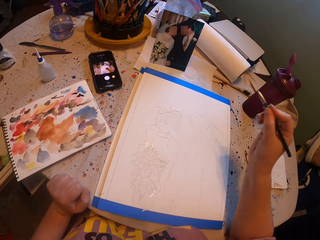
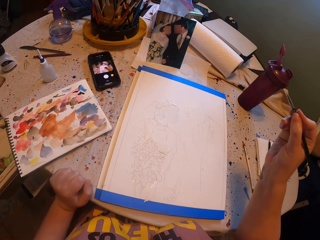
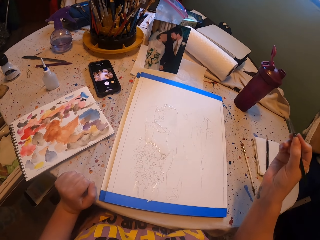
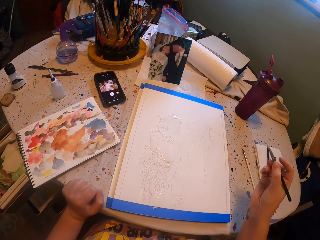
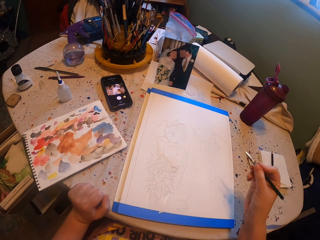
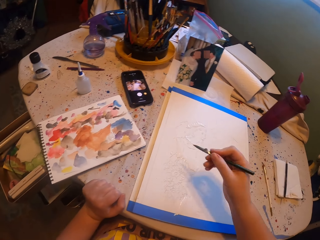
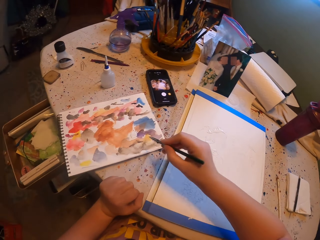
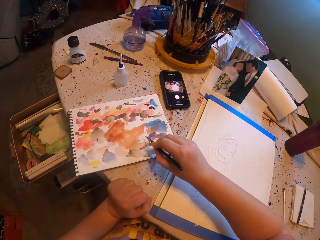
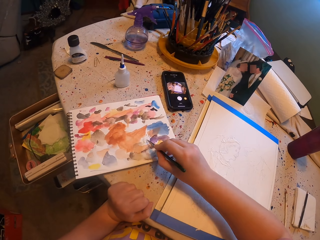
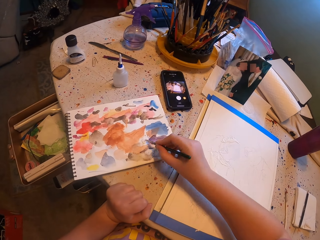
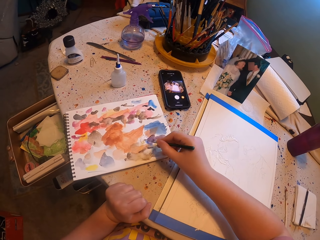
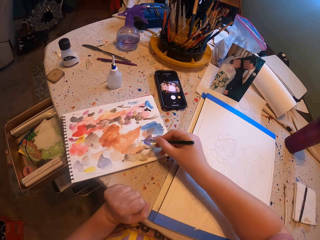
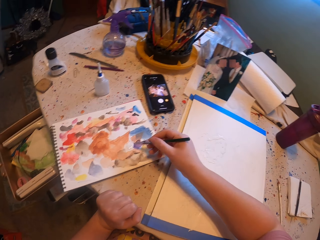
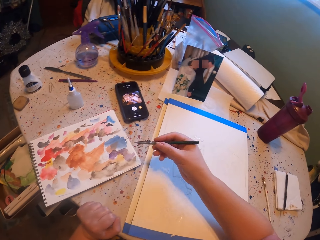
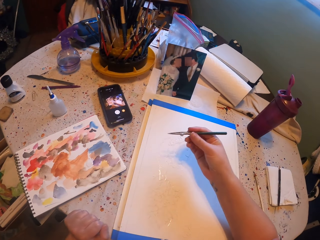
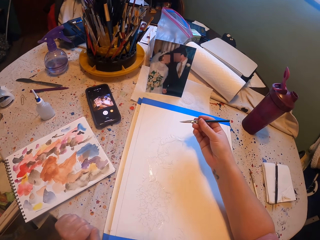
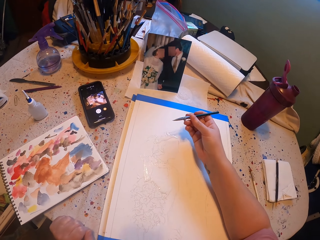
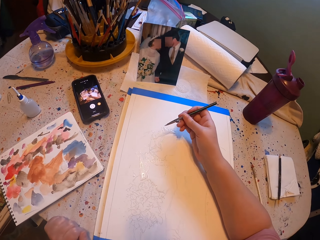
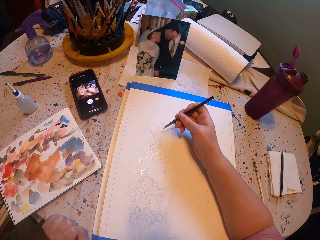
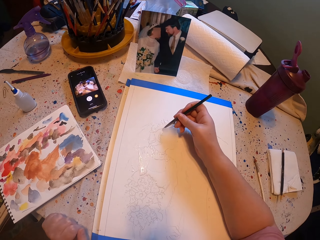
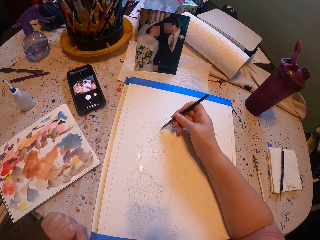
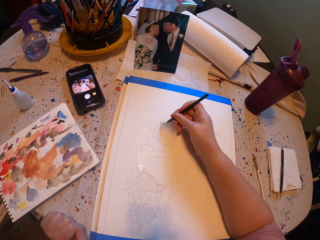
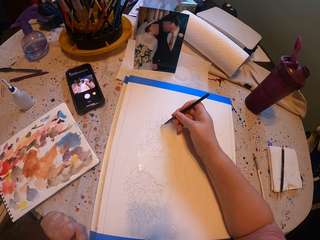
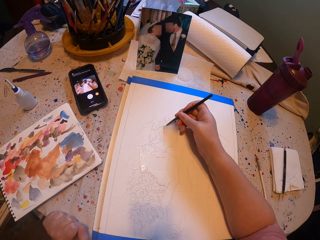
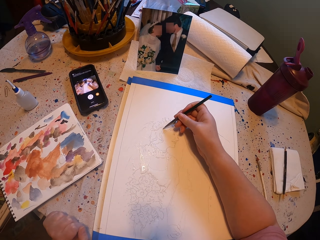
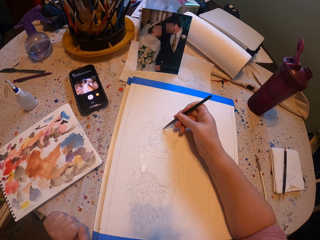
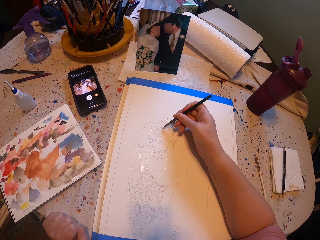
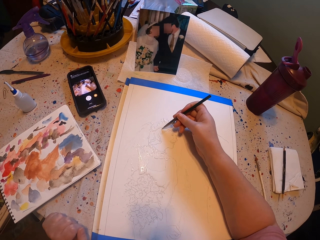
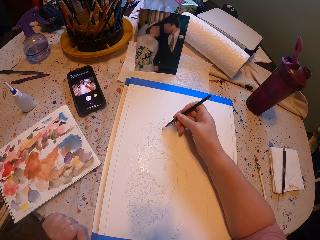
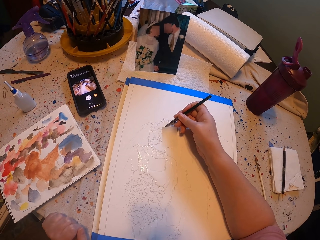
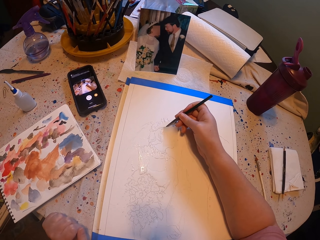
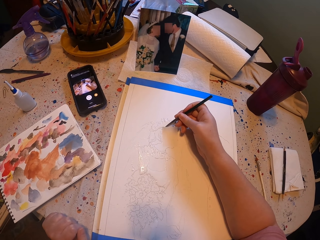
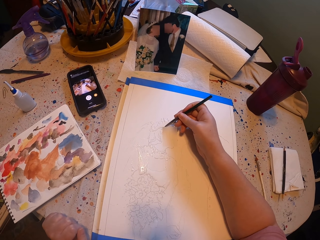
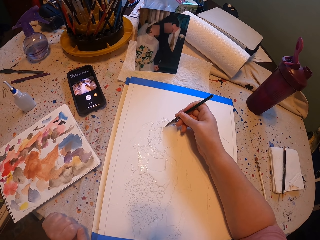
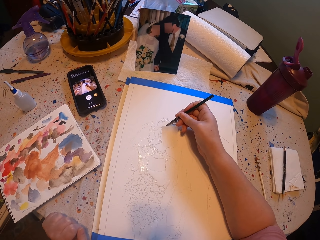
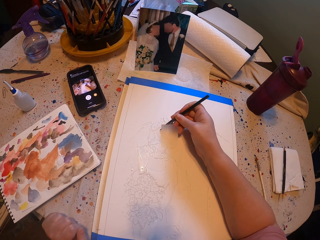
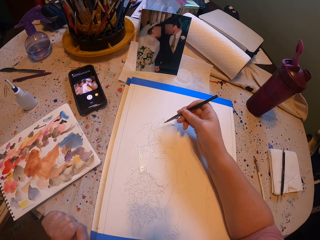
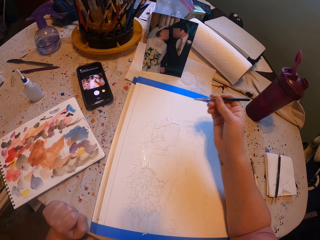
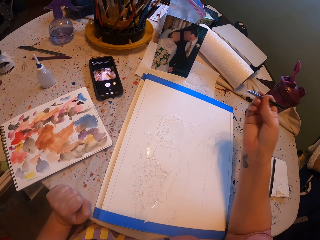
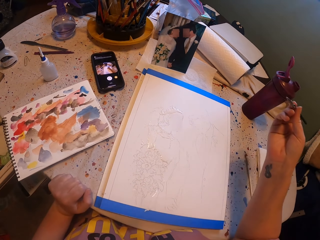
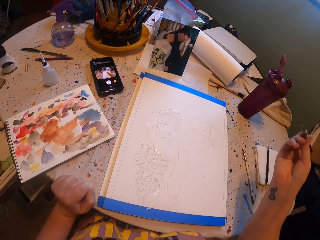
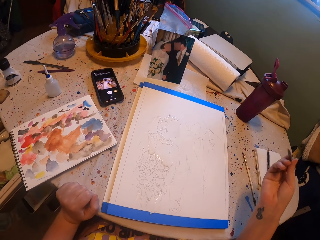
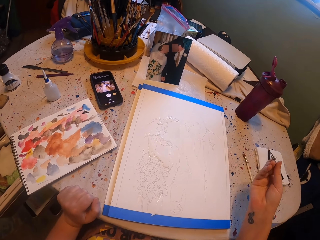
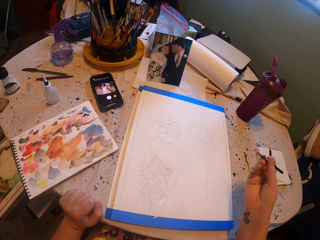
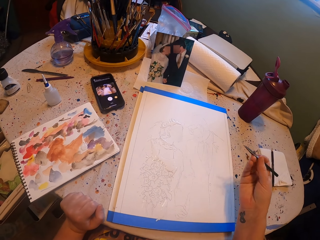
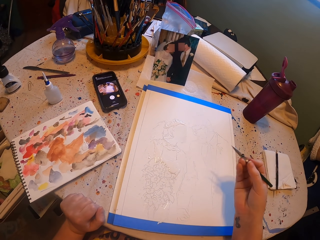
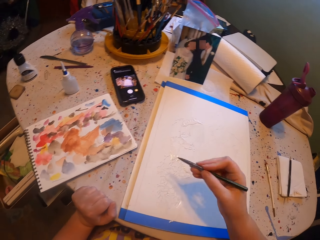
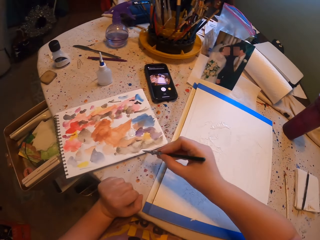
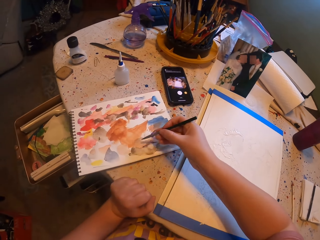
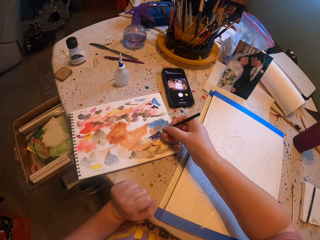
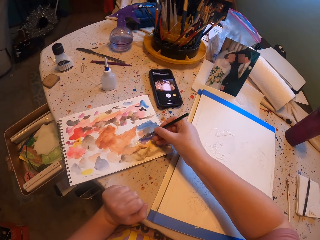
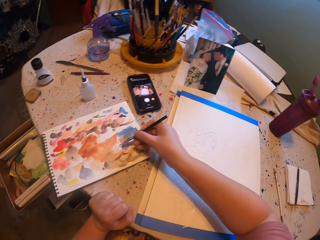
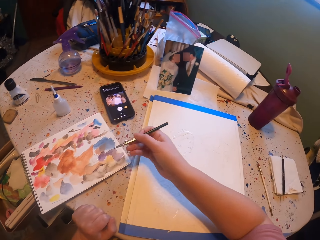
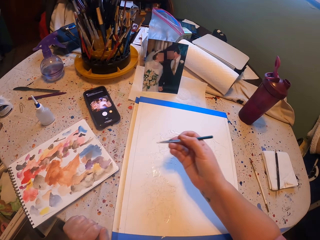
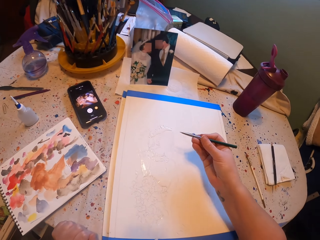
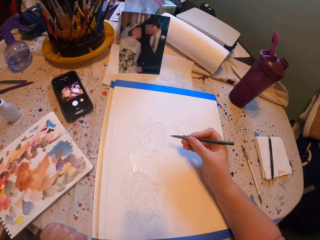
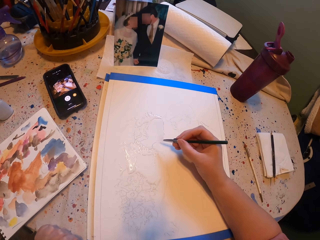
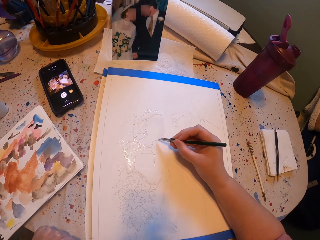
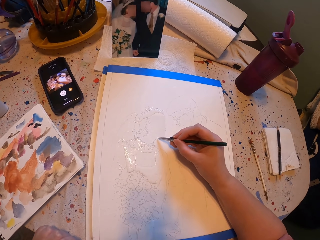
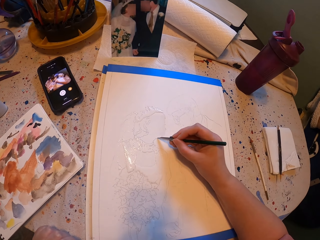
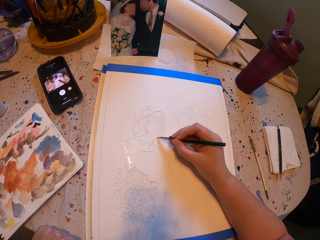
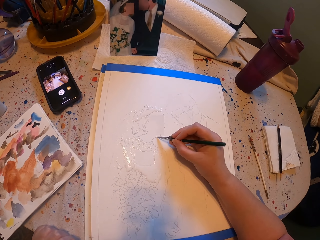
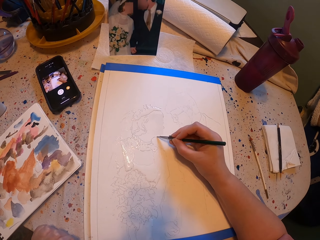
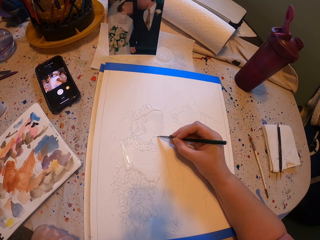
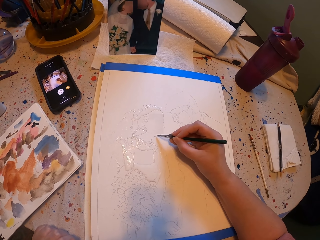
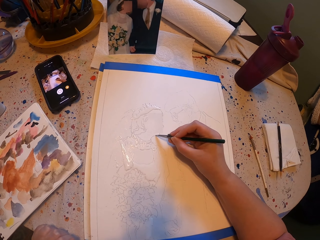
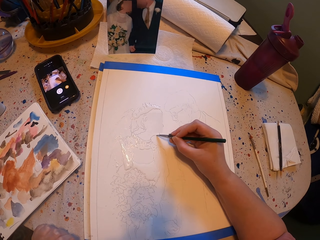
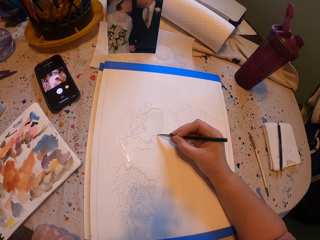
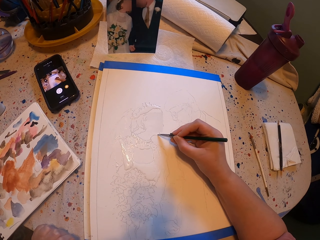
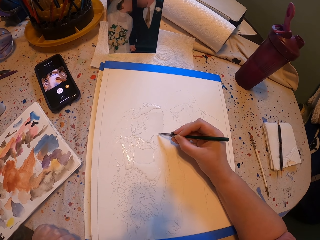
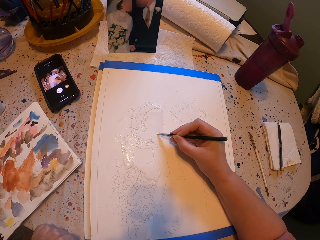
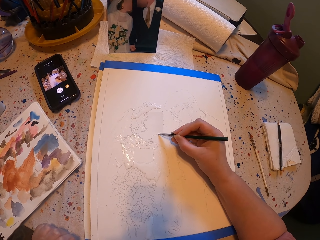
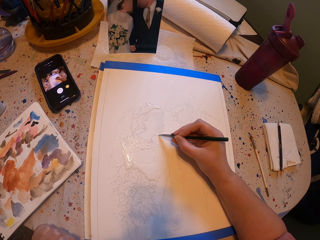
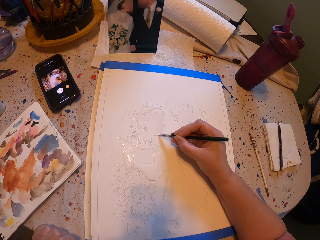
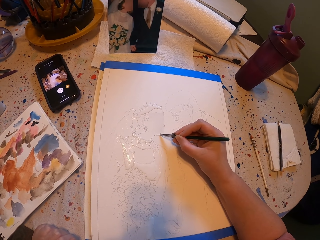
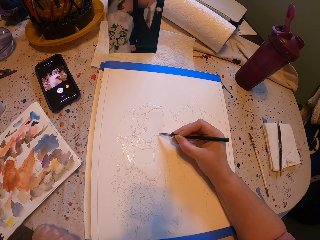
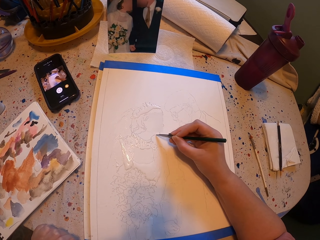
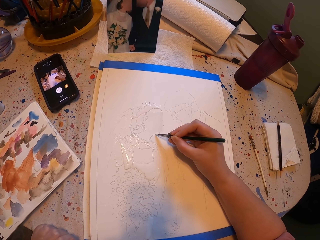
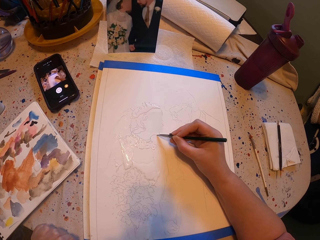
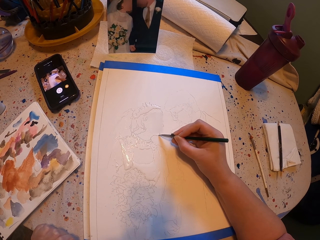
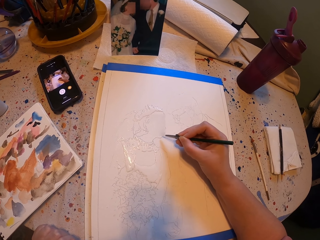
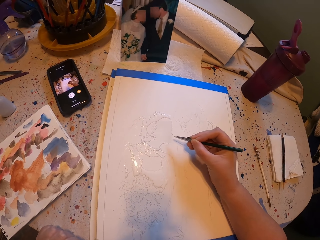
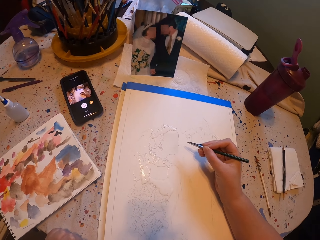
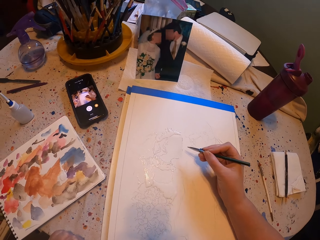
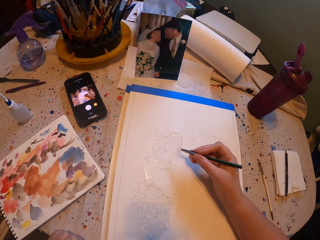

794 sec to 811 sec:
The camera wearer rubs the pen brush on the ink paper. They put paint on the paint brush. They paint the picture with the pen brush. They rub the pen brush on the ink paper. They put paint on the paint brush. They paint the picture with the pen brush.

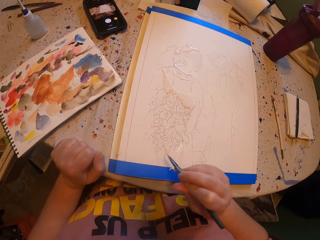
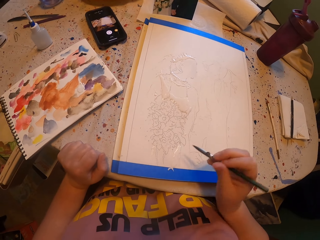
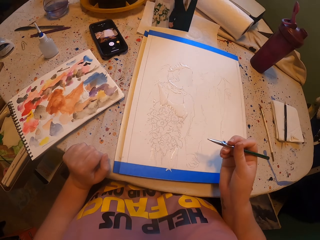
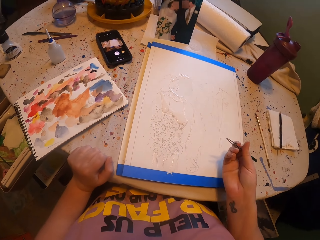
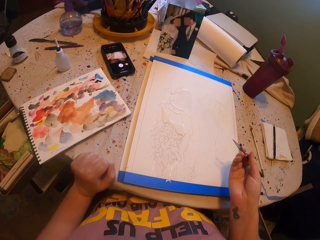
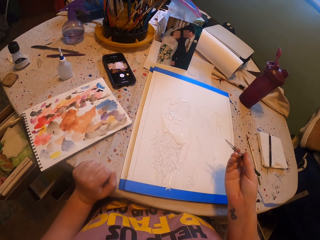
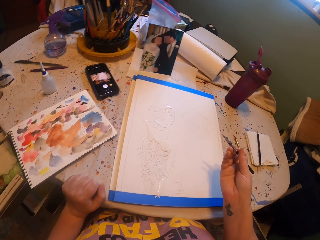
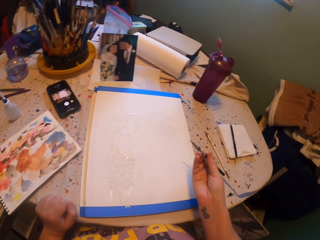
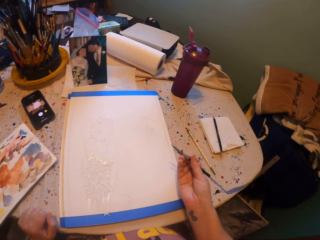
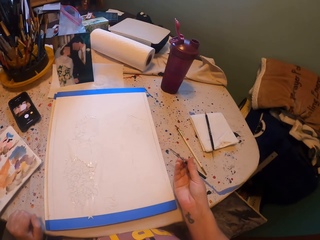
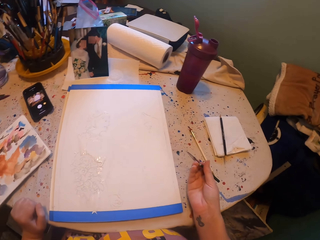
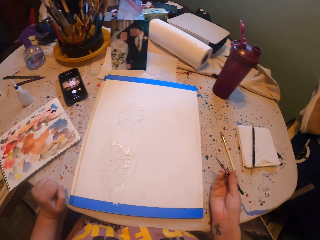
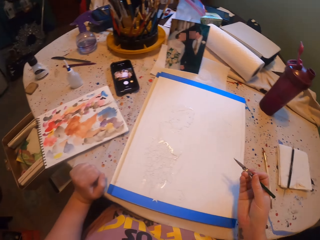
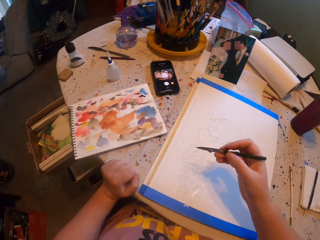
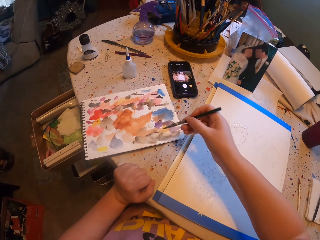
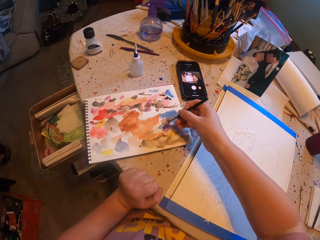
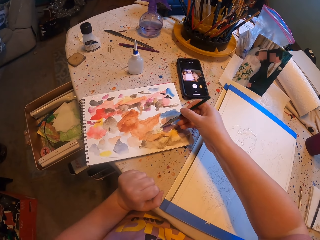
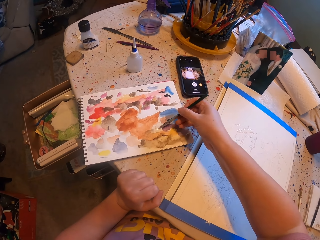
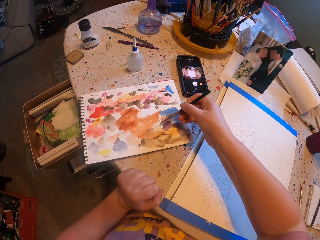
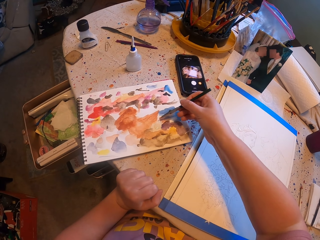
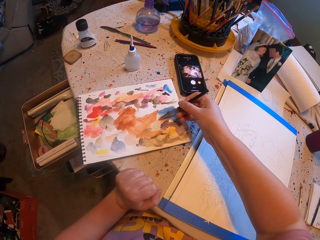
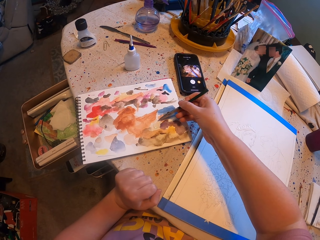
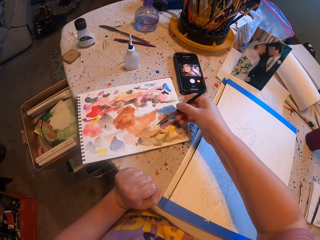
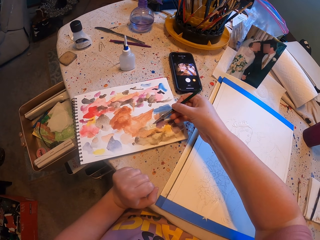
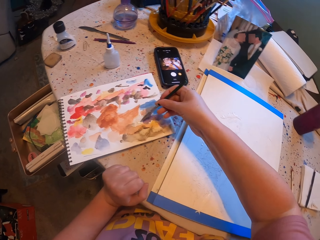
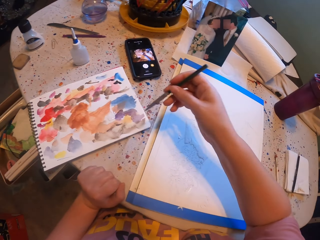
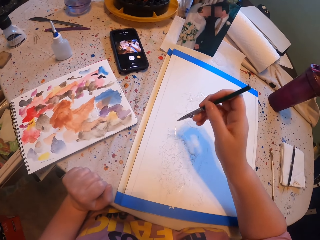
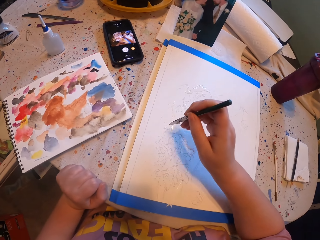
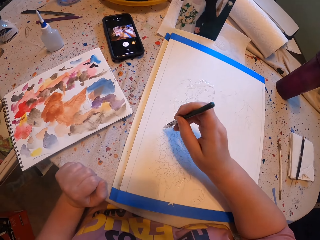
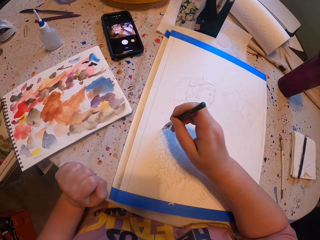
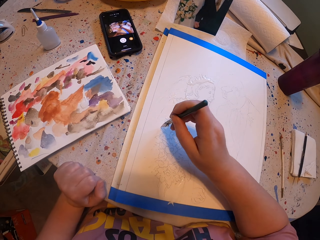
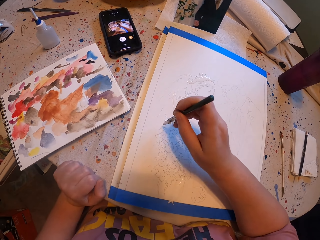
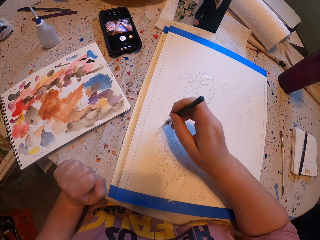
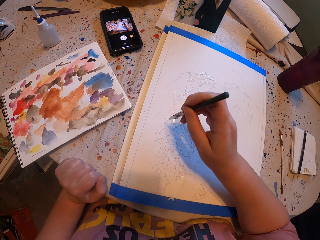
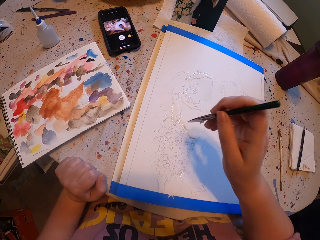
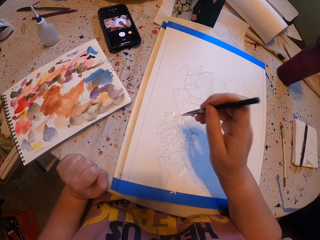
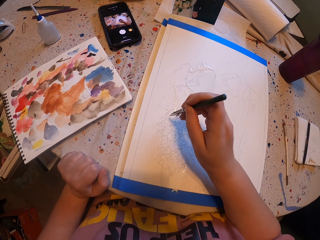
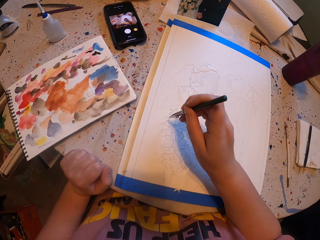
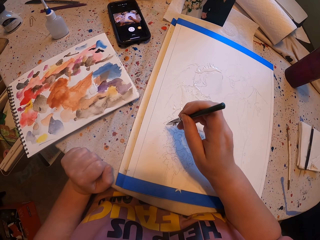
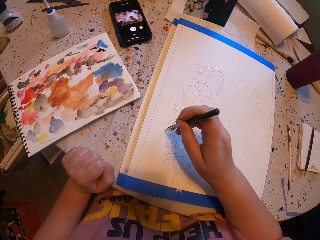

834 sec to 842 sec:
The camera wearer looks at the book. They rub a pen brush on a paper ink. They pick paint with the paint brush. They paint a picture with the pen brush.
